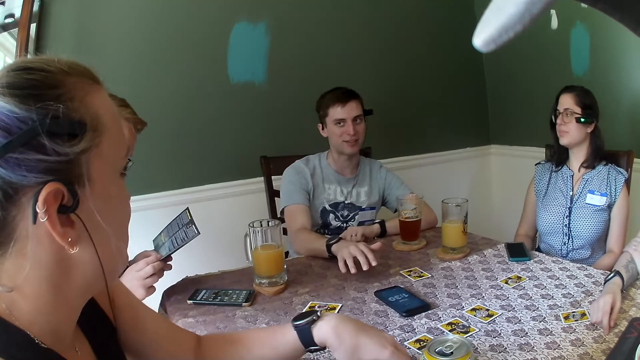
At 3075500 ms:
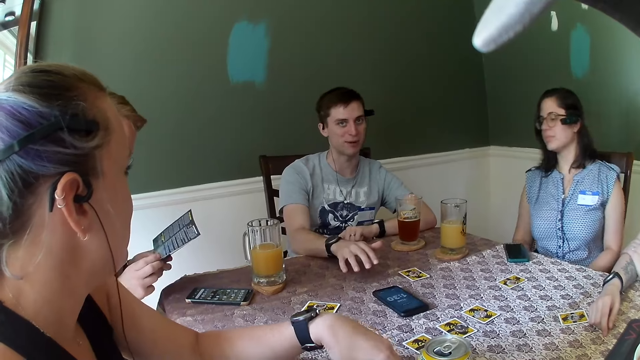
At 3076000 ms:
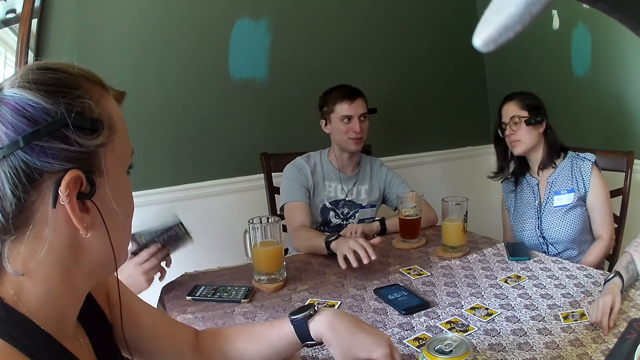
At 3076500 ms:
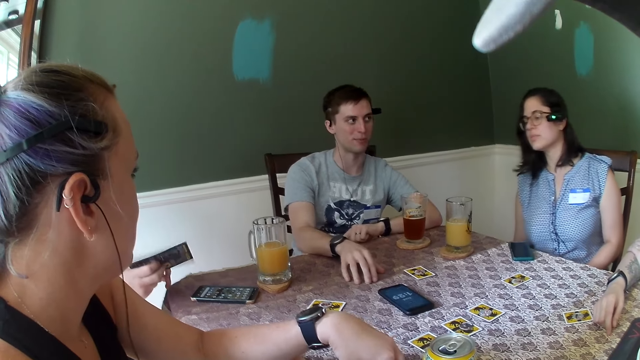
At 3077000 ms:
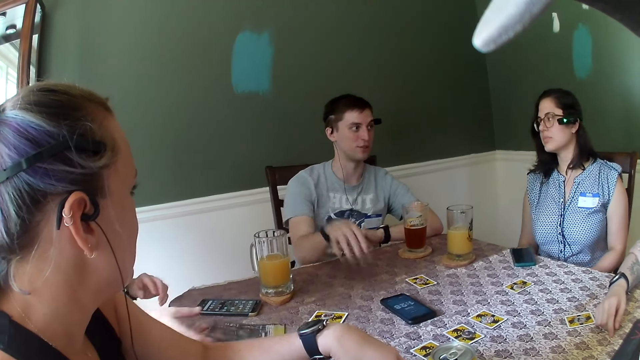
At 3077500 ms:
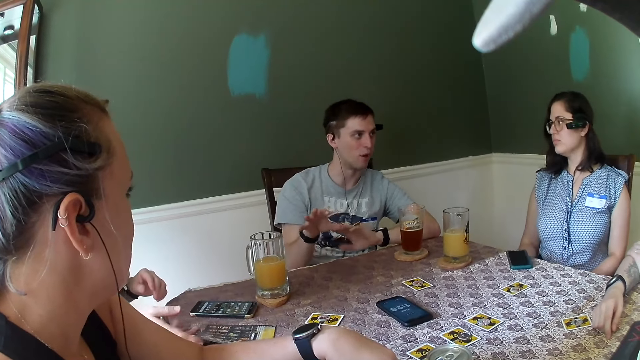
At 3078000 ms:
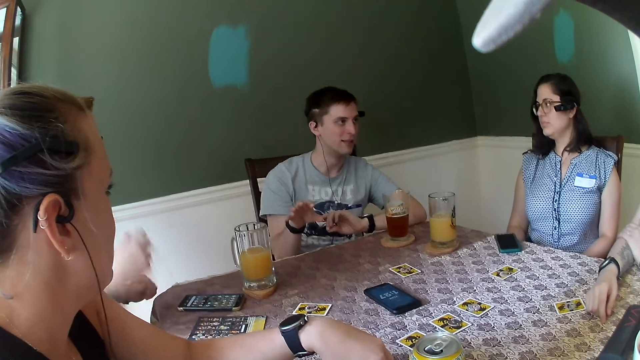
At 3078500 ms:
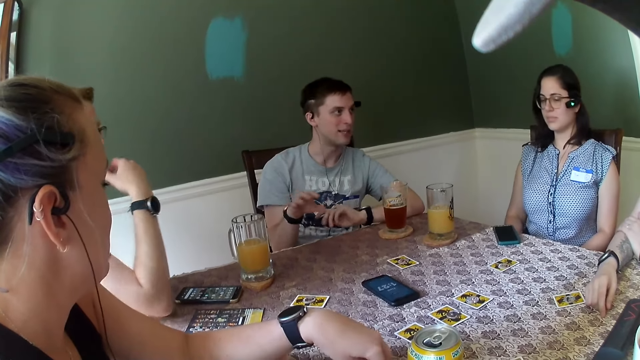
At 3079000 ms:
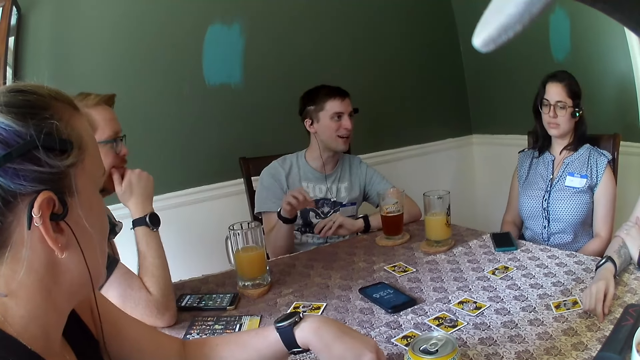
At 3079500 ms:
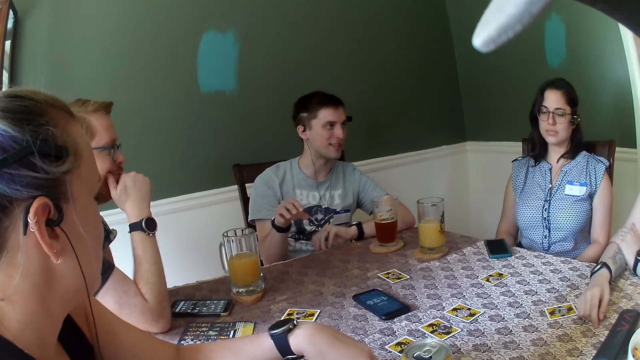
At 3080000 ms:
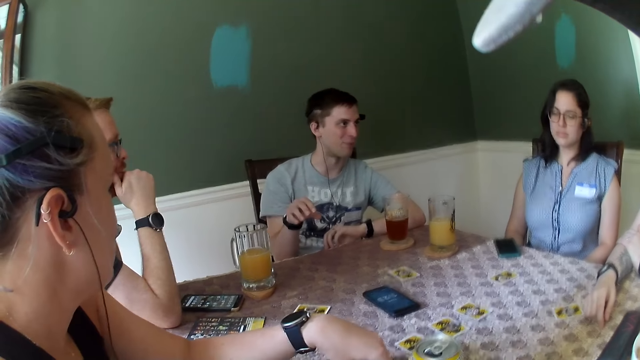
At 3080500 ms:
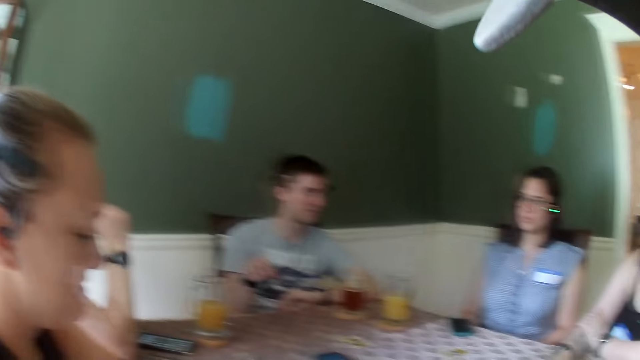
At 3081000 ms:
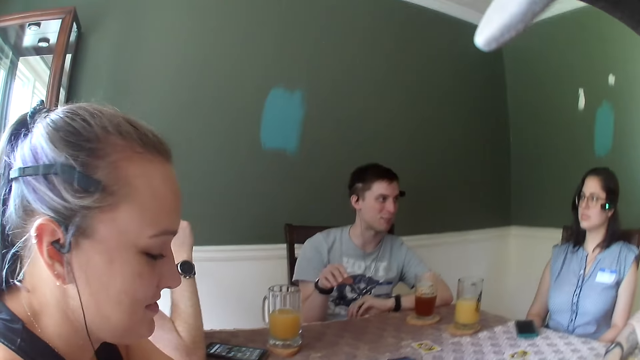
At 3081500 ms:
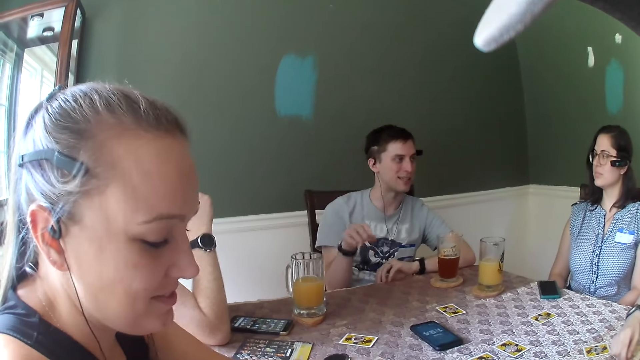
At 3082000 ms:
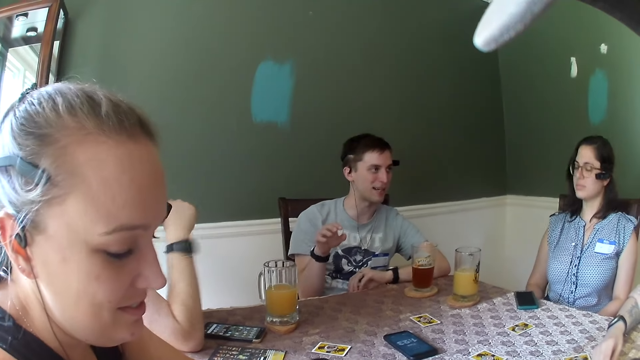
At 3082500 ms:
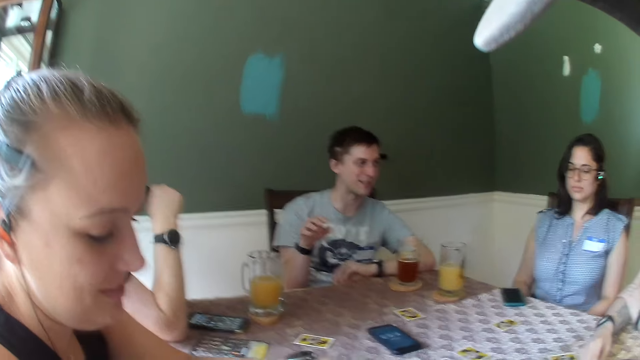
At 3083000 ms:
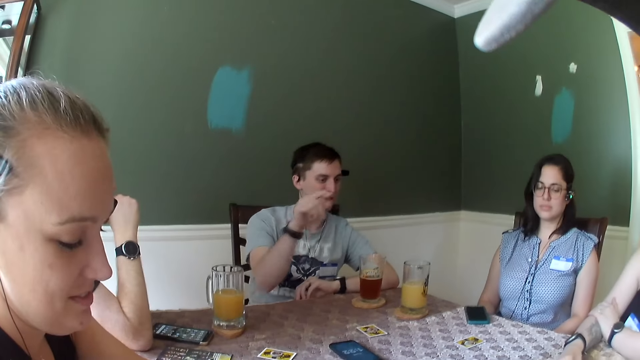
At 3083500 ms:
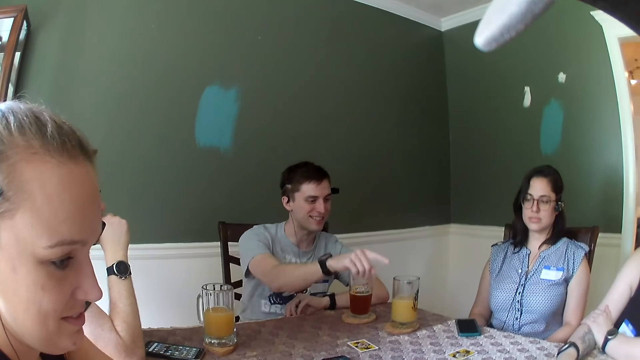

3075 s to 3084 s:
A man puts the manual on the table. Another man makes a gesture.

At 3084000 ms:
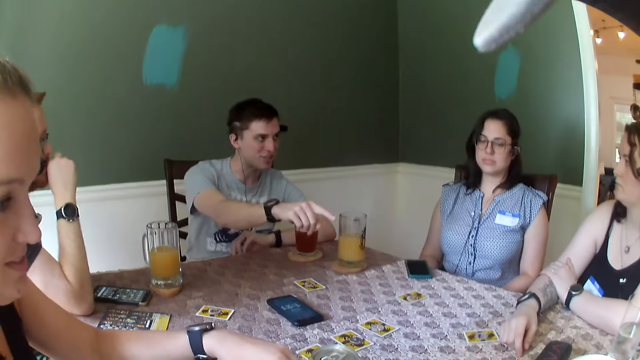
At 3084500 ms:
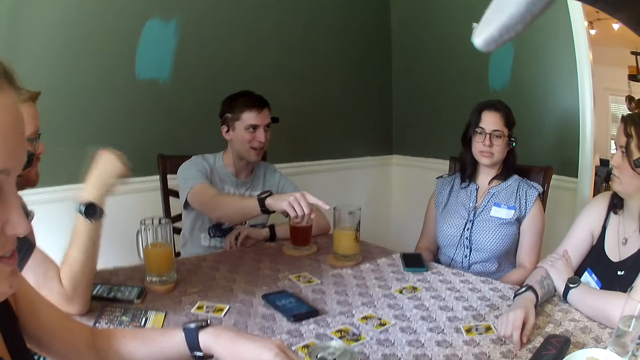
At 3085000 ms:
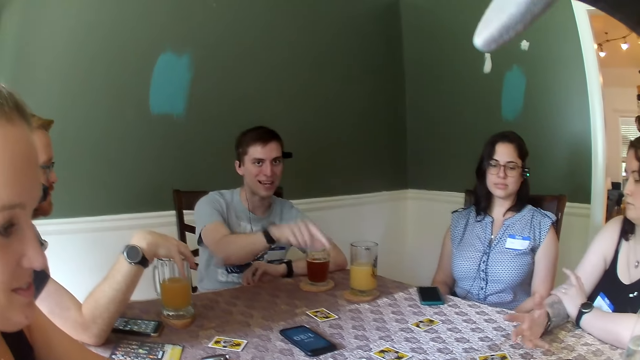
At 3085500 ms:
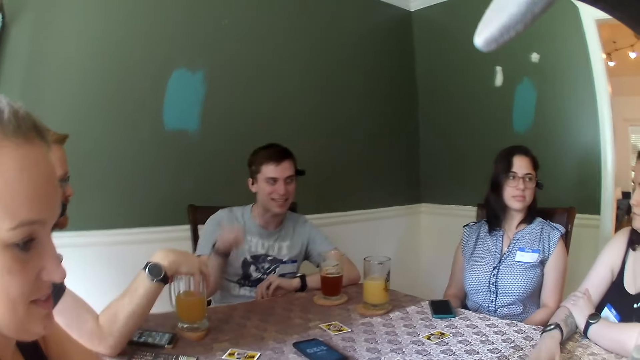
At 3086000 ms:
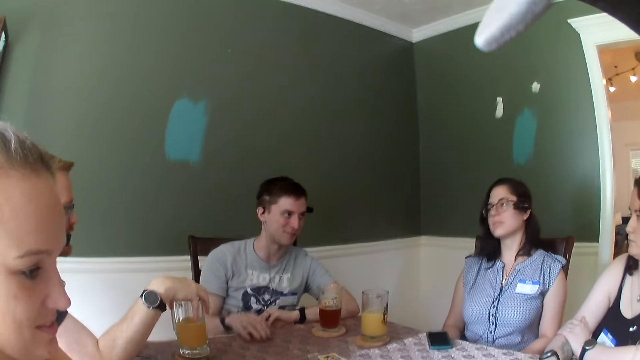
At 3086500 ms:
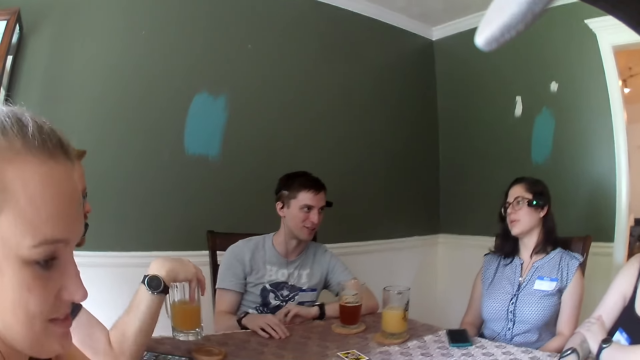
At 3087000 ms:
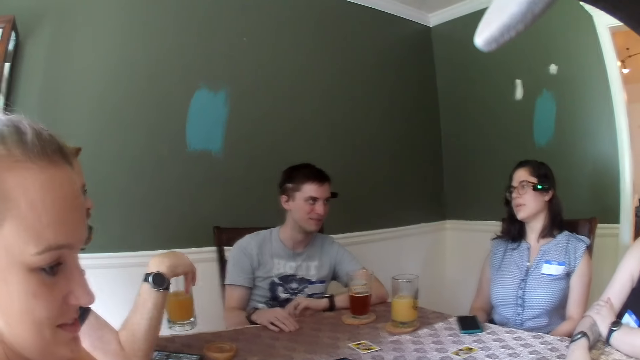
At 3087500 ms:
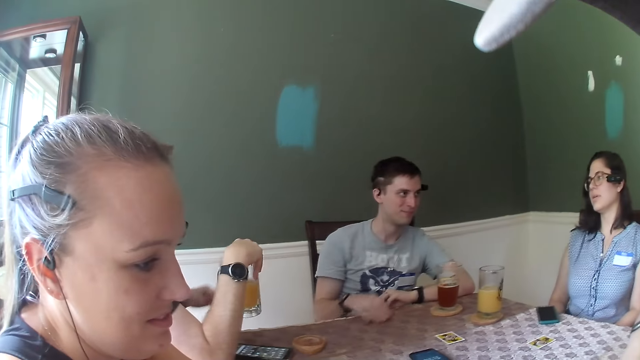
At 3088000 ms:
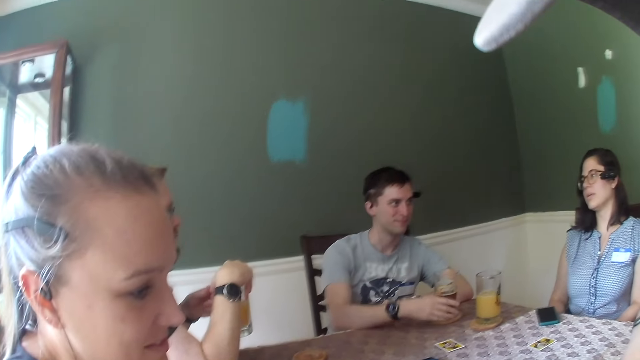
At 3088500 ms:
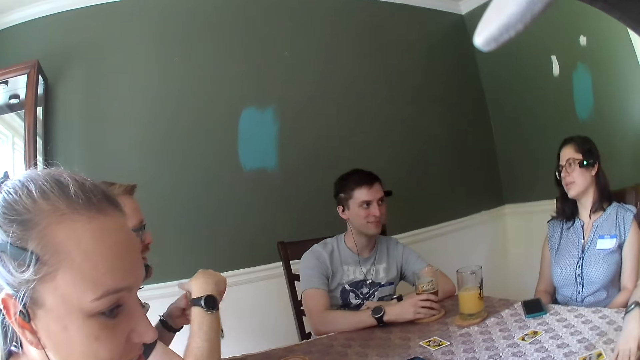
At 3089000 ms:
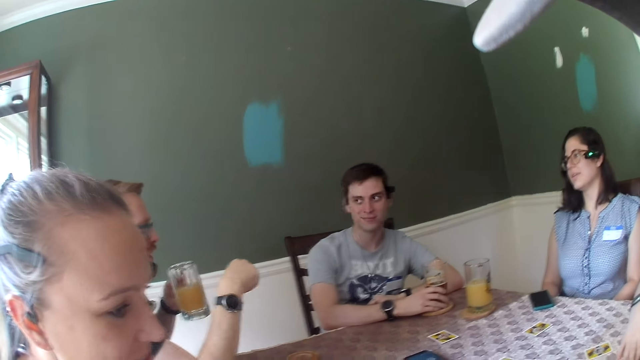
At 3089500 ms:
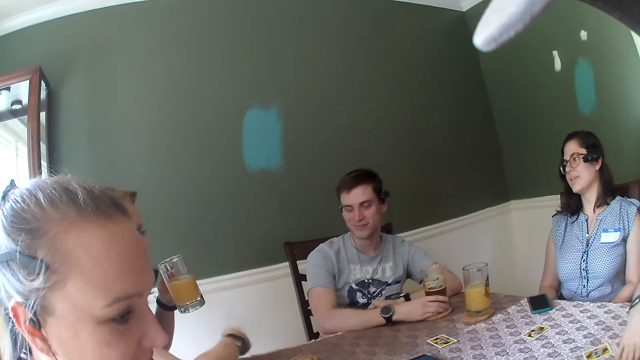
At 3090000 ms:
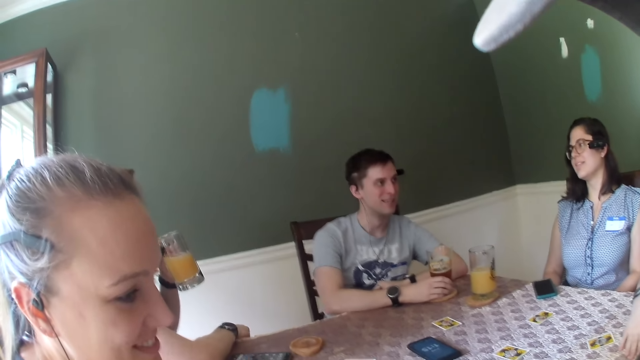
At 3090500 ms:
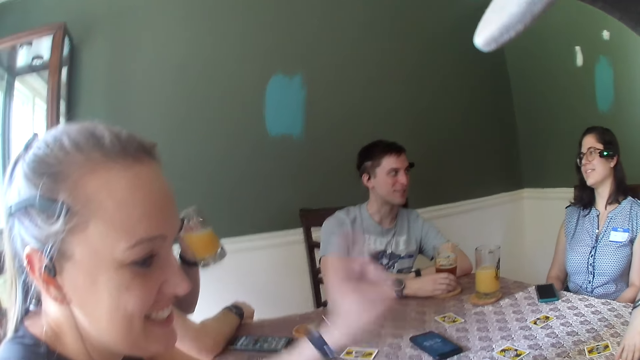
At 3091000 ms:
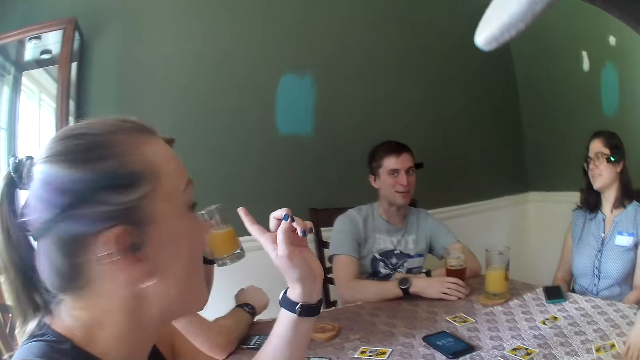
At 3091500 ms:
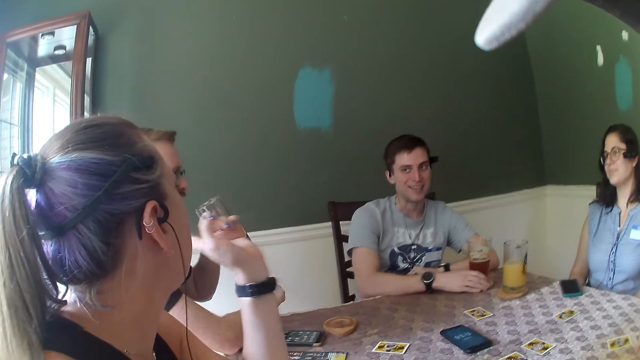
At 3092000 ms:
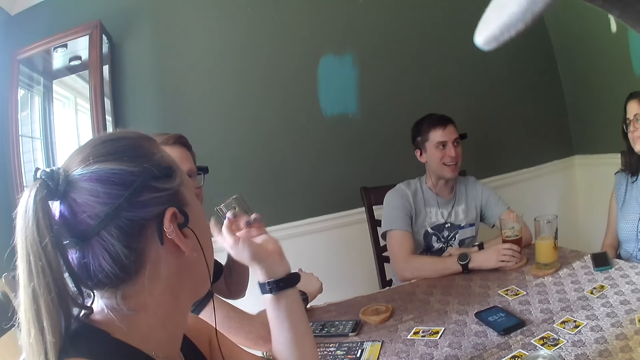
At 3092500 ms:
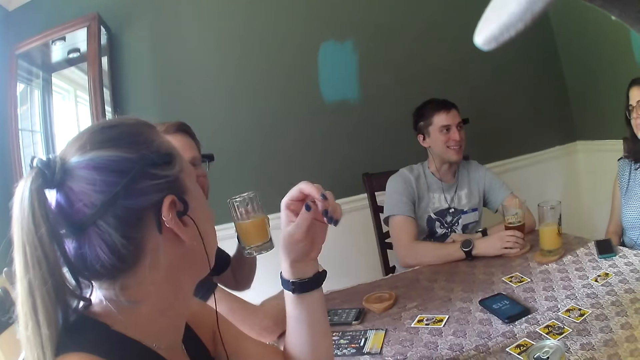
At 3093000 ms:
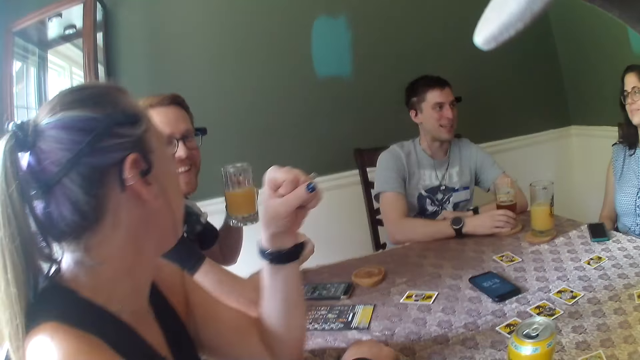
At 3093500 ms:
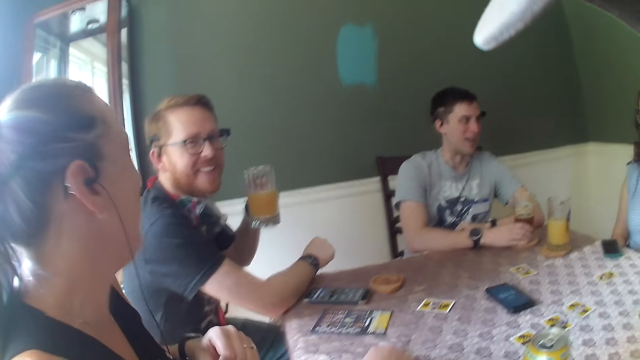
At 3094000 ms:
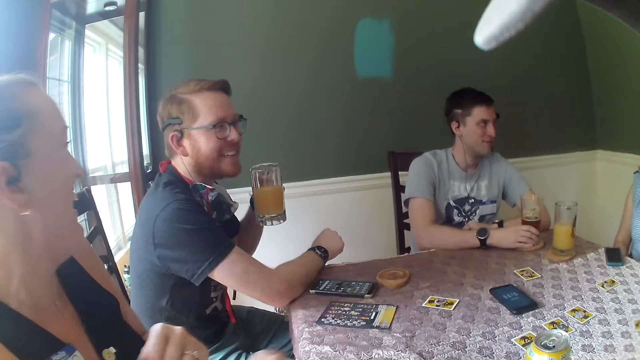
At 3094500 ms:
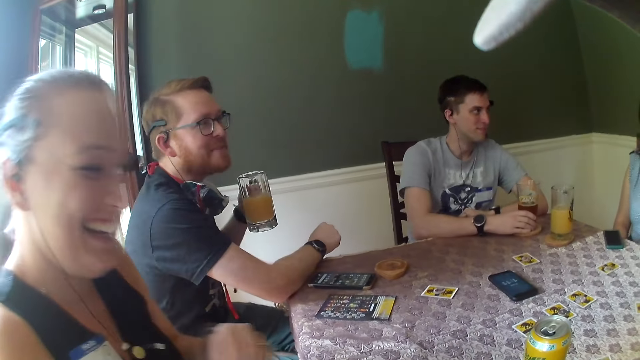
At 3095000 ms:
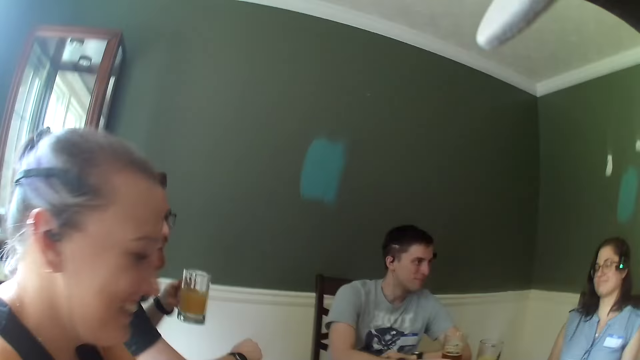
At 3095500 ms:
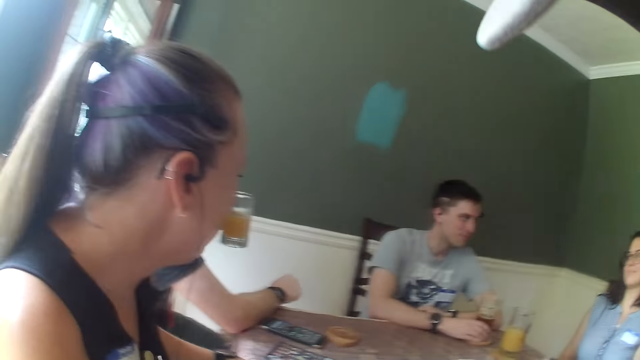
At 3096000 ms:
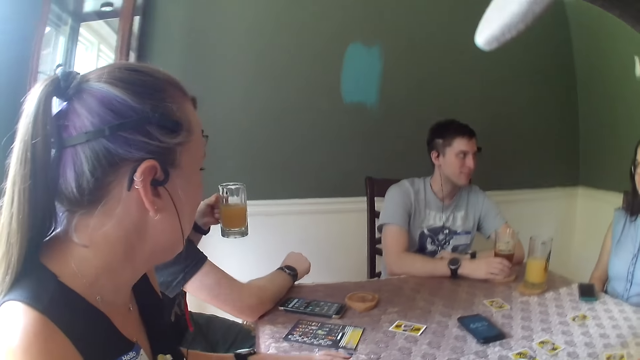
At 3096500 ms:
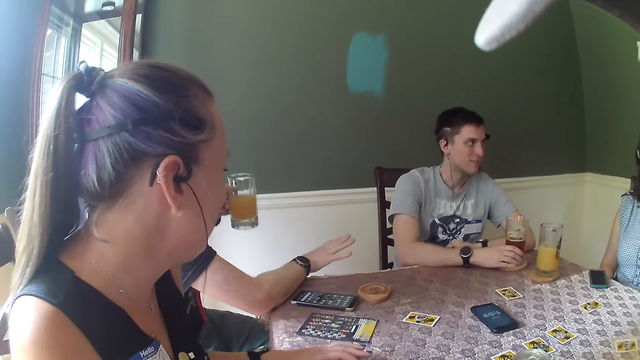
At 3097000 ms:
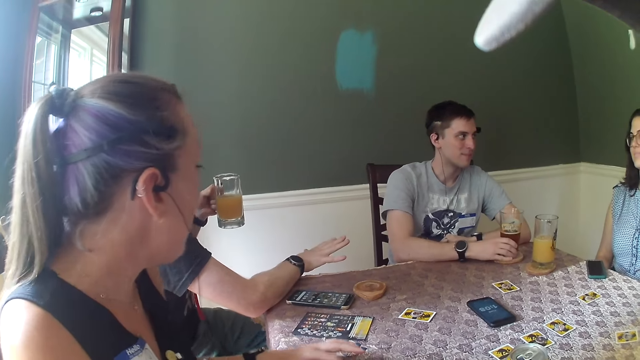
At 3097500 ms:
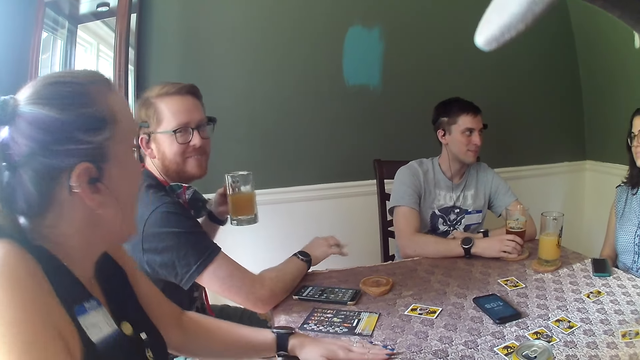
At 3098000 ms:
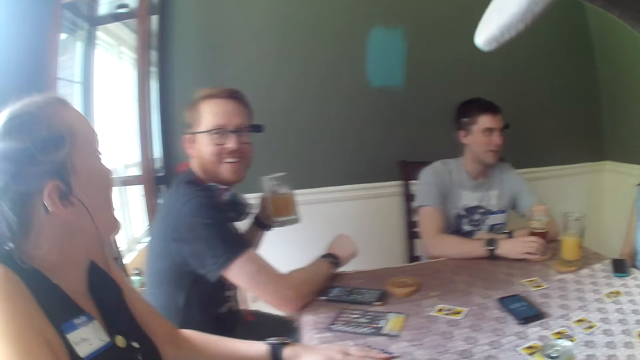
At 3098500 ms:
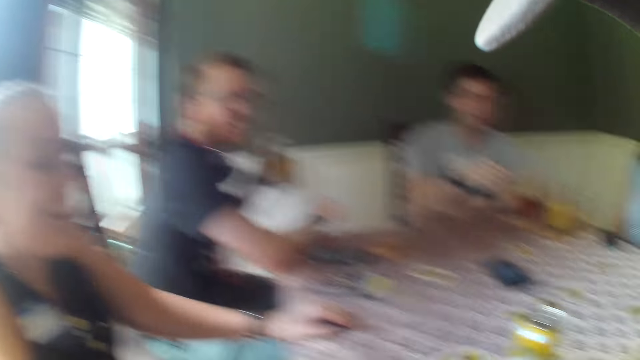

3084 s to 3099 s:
A man touches the glass of juice on the table with his right hand. He picks up the glass of juice on the table with his right hand. He passes the glass of juice from his right hand to his left hand. Another man touches the cup of beer on the table with his right hand. The first man drinks the glass of juice on the table with his right hand. A woman gesticulates with her right hand. The first man makes a gesture.
